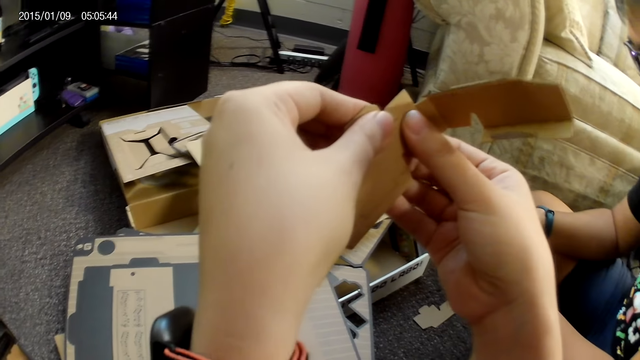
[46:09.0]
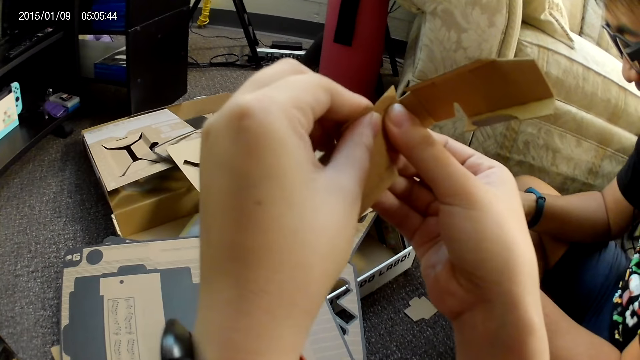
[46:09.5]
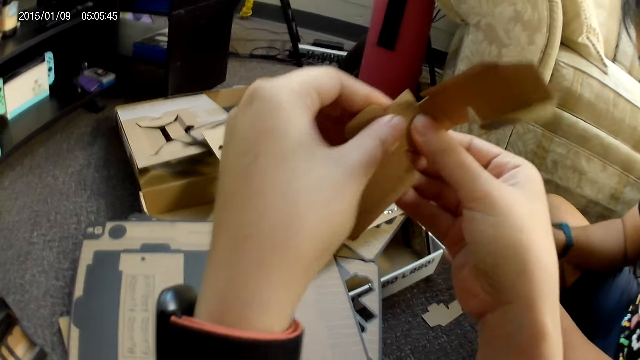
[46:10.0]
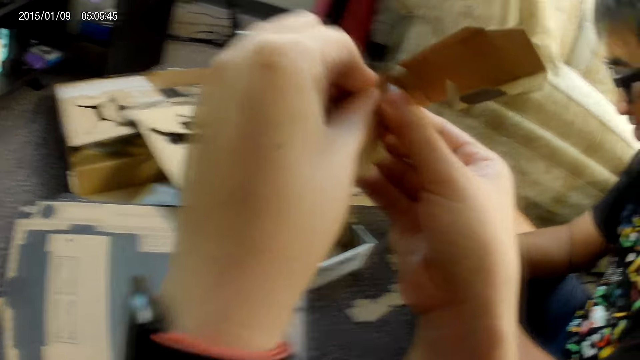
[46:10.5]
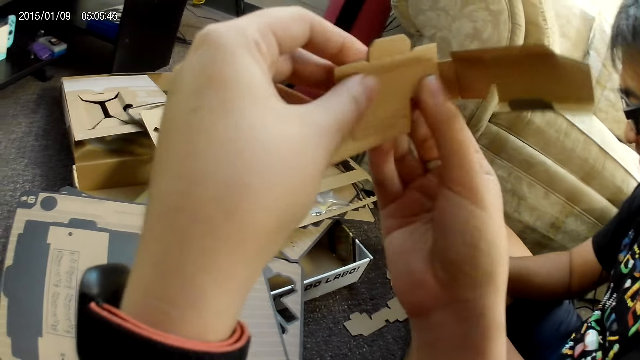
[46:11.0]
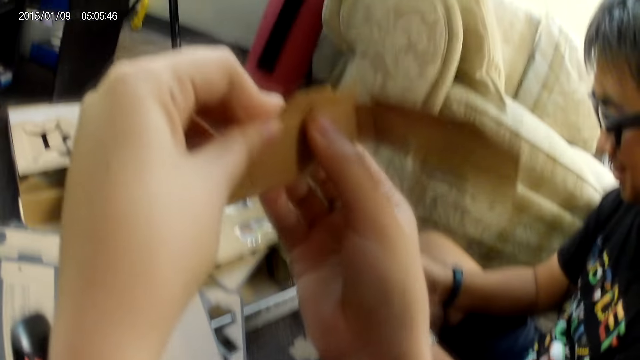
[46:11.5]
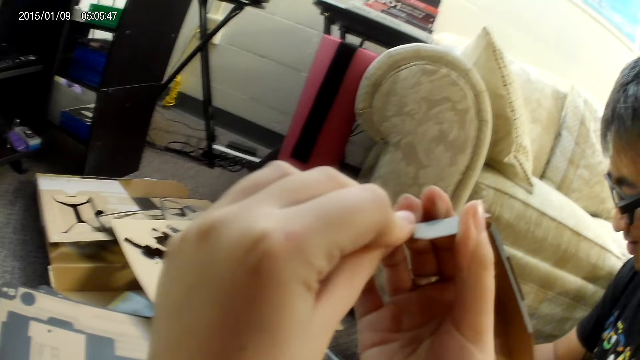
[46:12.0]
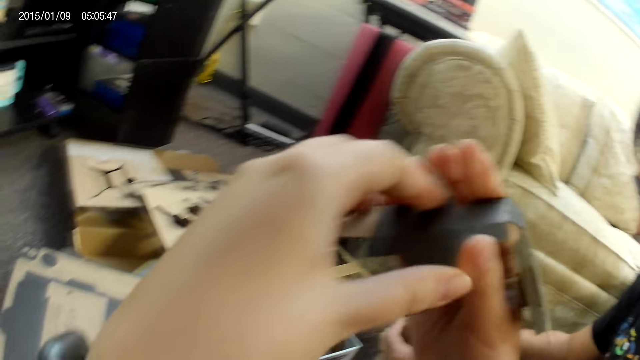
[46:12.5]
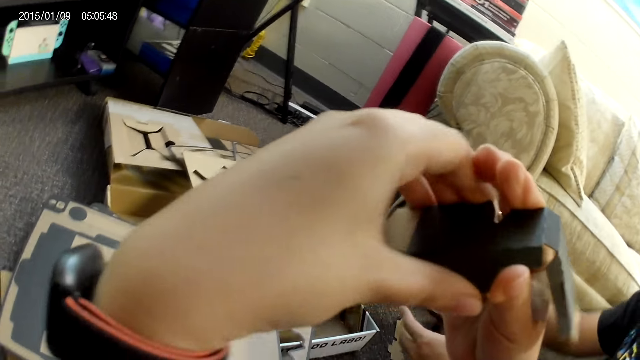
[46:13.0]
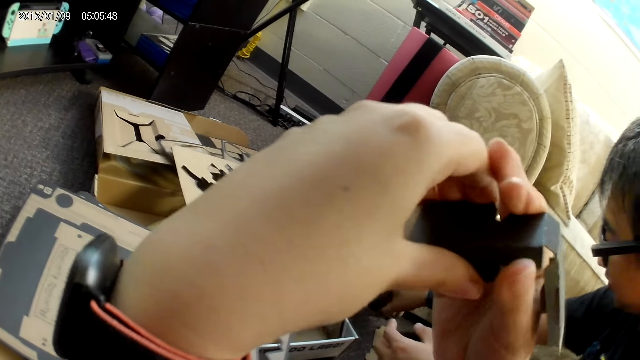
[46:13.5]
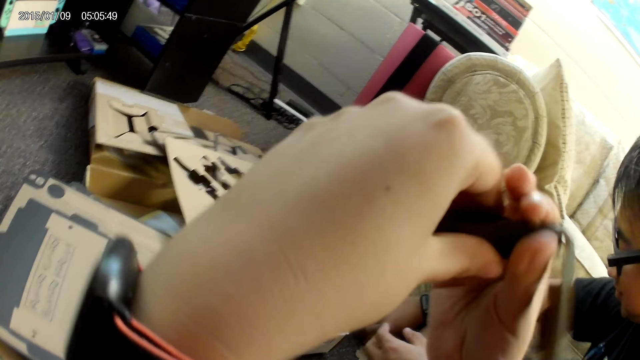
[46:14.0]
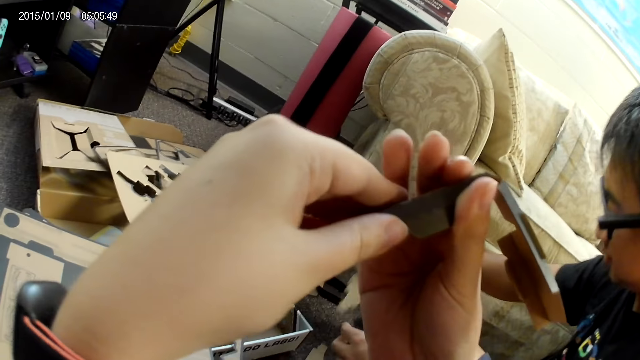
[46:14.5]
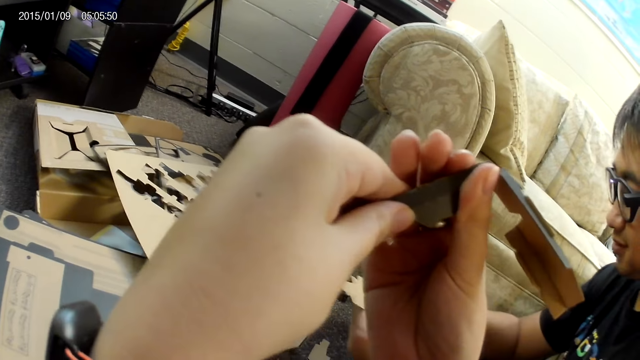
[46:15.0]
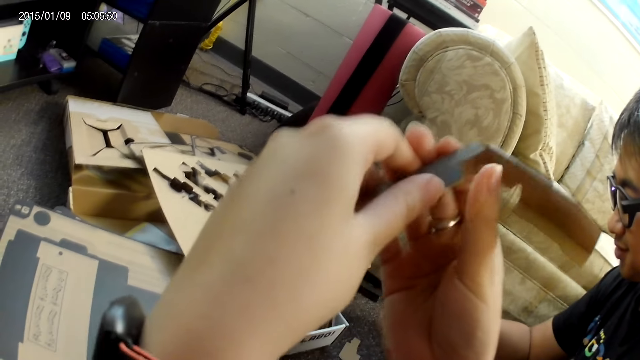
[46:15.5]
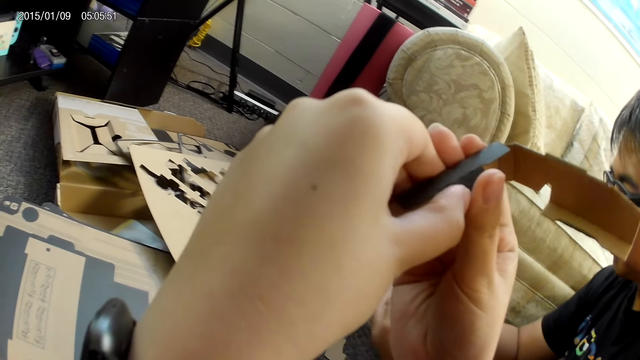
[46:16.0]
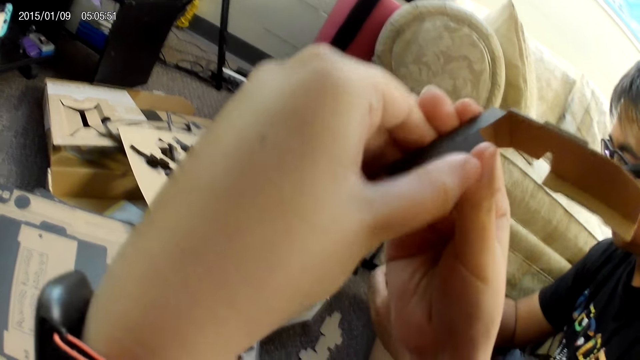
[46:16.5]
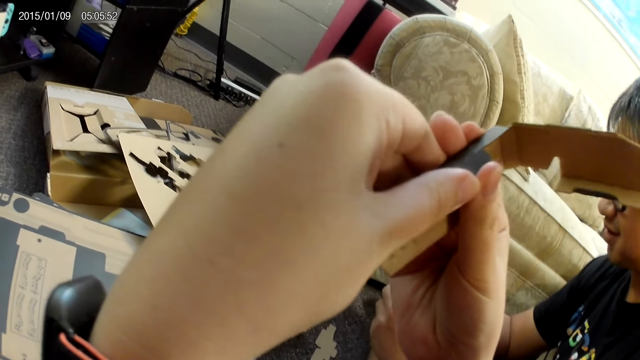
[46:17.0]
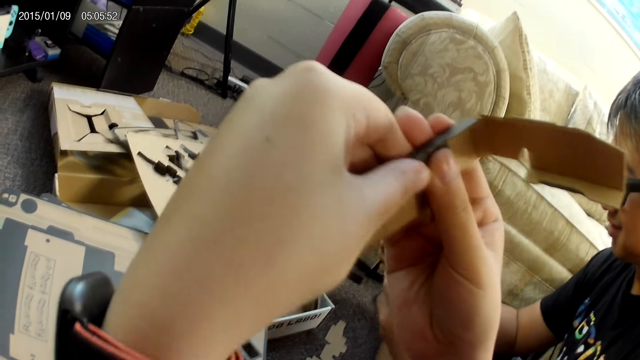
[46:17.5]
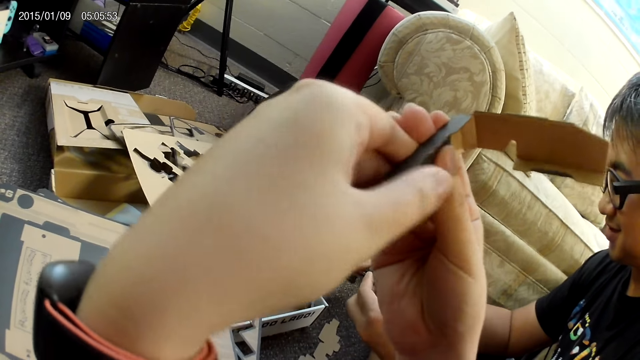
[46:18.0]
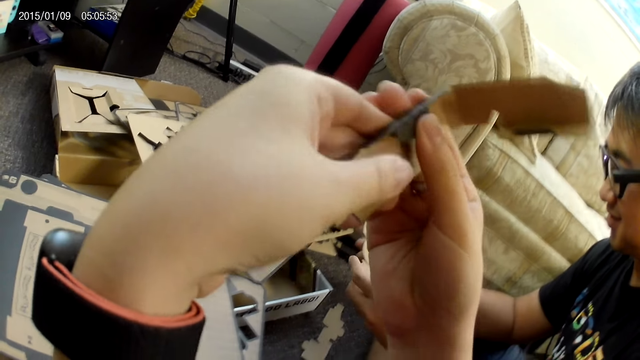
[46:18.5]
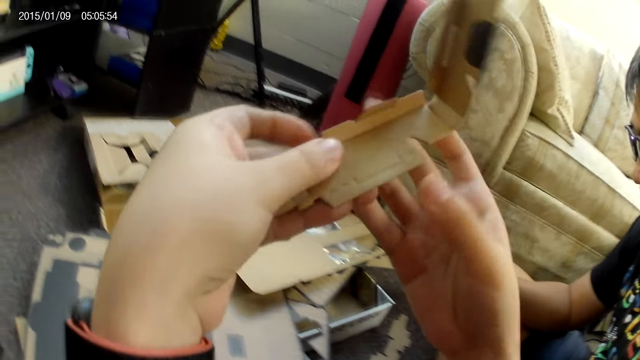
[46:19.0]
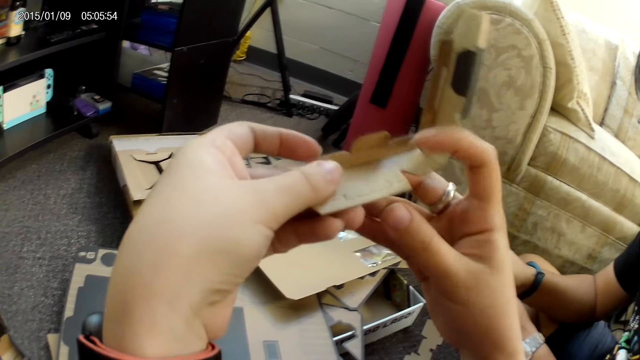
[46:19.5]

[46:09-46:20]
The camera wearer folds the carton. A man drops the cardboard on the floor with his right hand. He picks up the cardboard with his right hand.

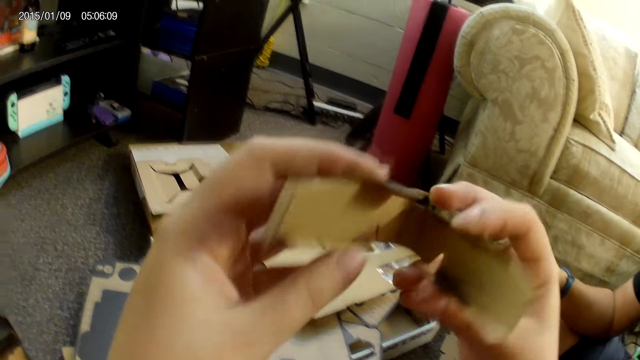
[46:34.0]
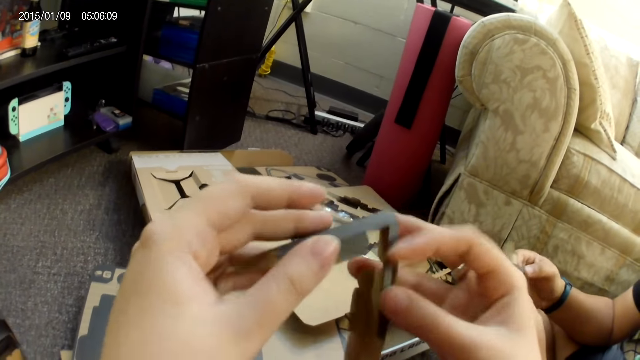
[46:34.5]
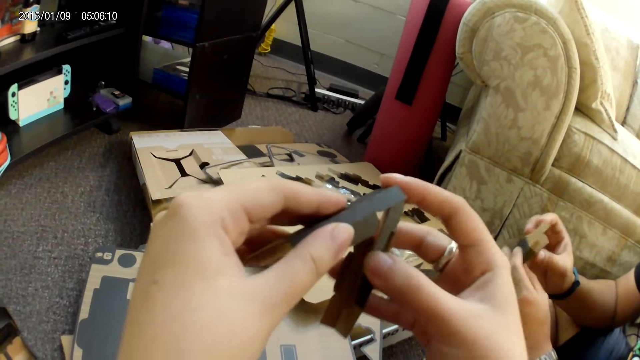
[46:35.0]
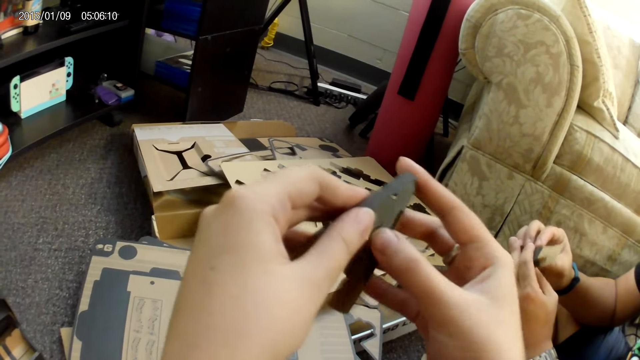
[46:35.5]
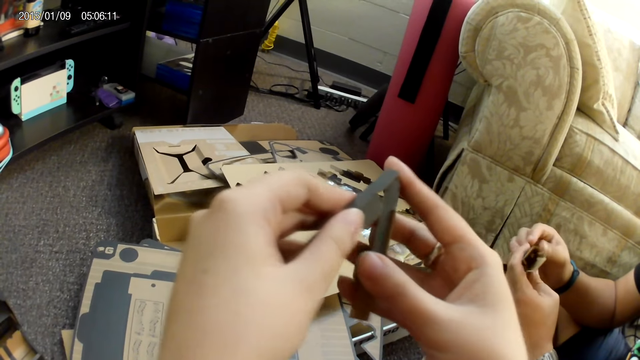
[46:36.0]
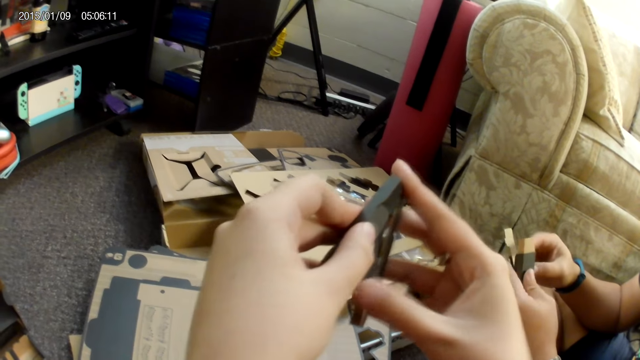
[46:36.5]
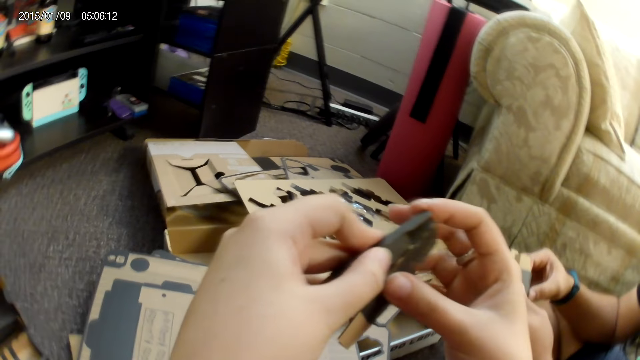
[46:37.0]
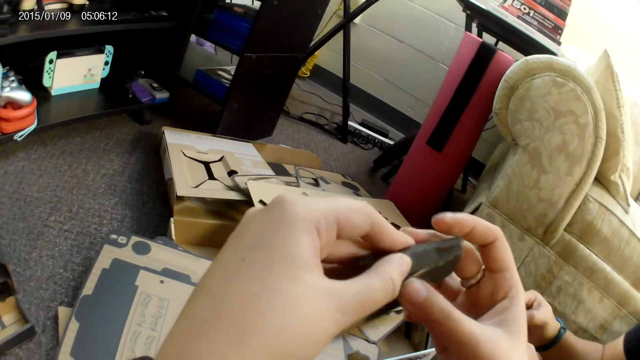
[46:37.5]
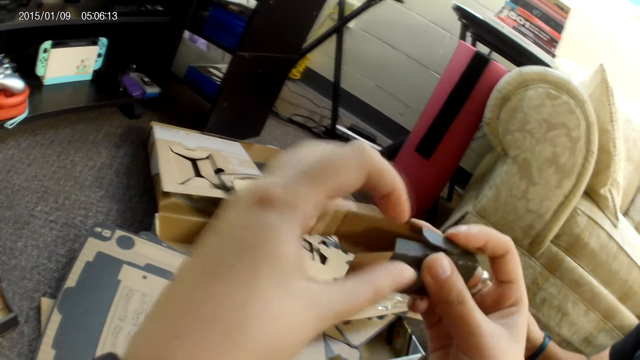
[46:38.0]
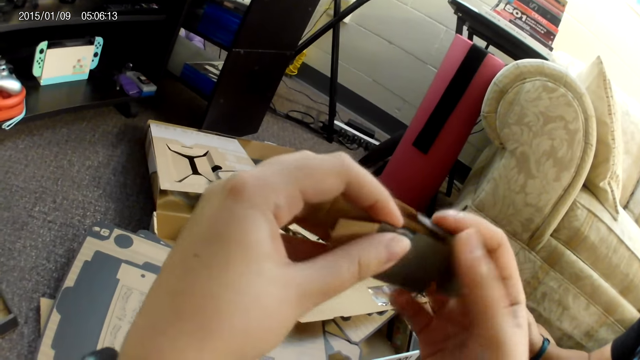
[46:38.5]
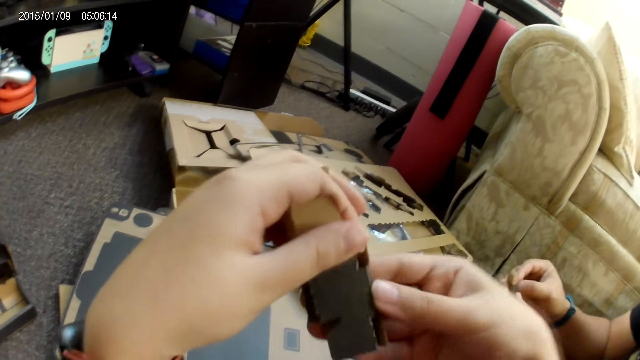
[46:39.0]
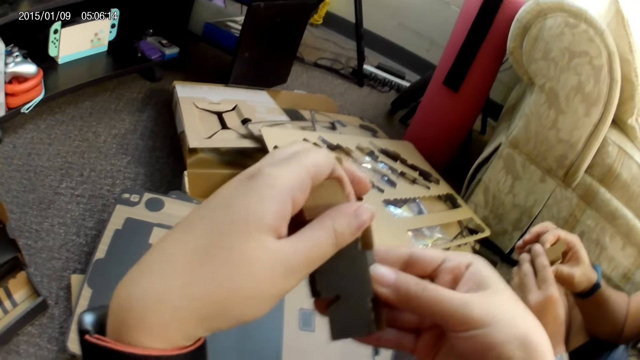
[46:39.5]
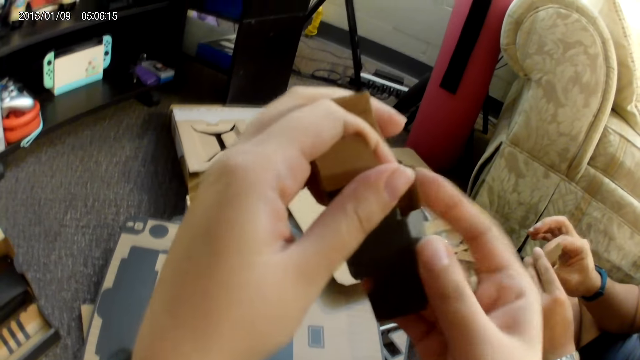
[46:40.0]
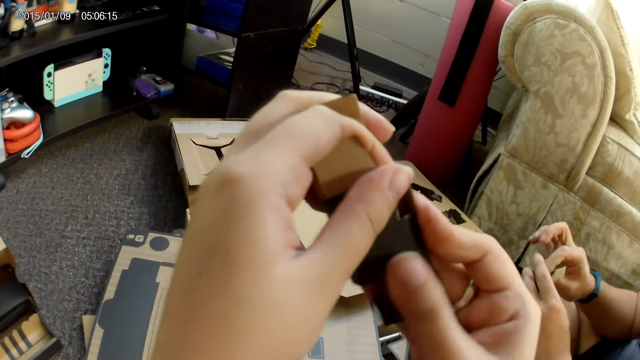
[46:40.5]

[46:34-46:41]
A man adjusts the cardboard with both hands.

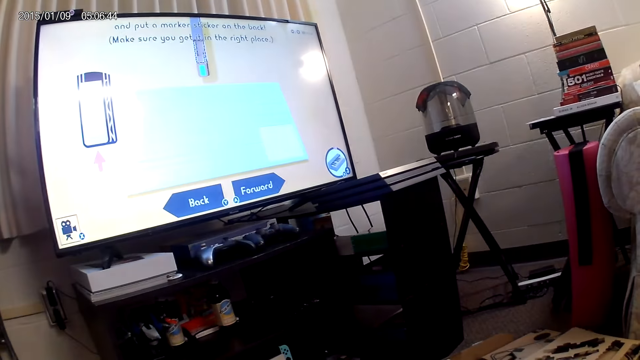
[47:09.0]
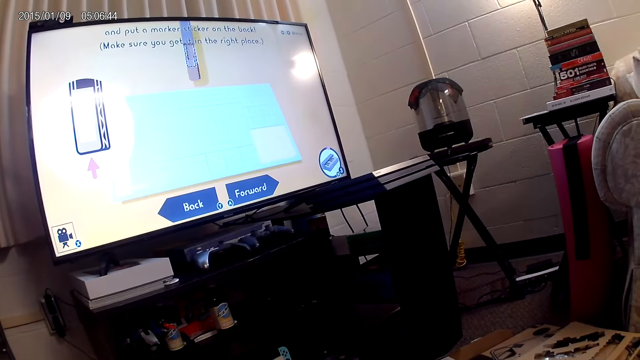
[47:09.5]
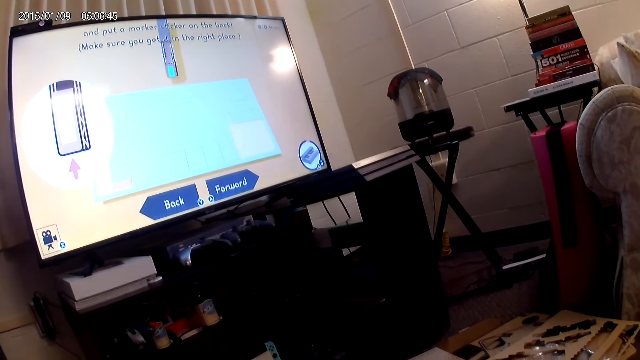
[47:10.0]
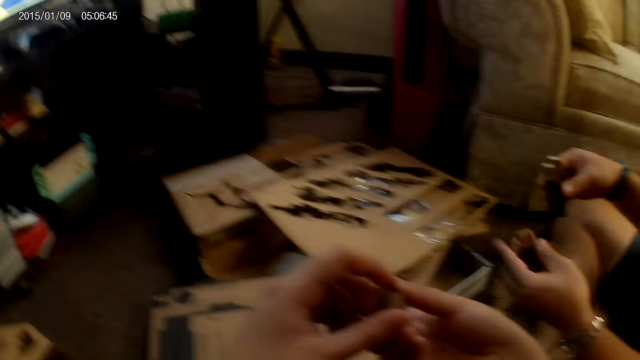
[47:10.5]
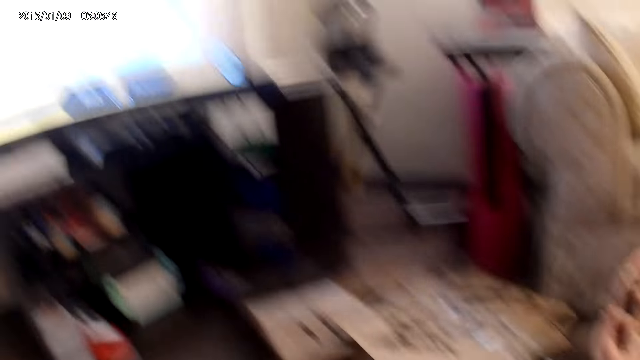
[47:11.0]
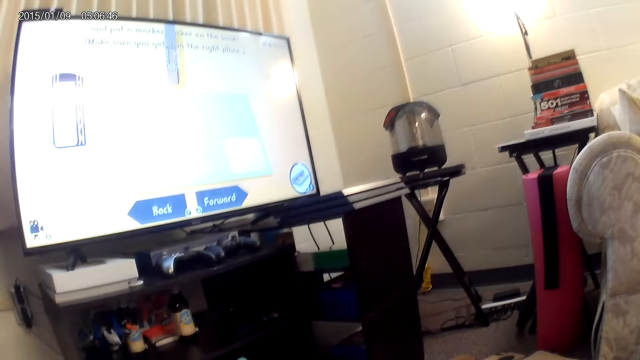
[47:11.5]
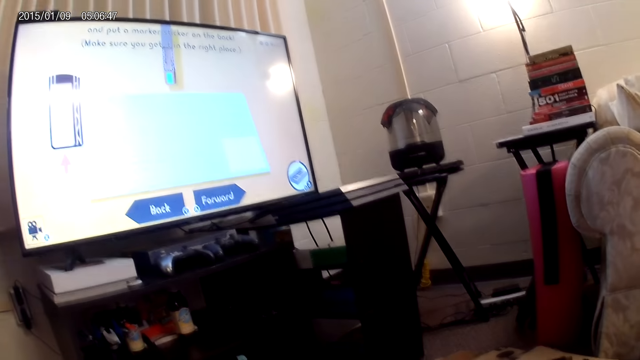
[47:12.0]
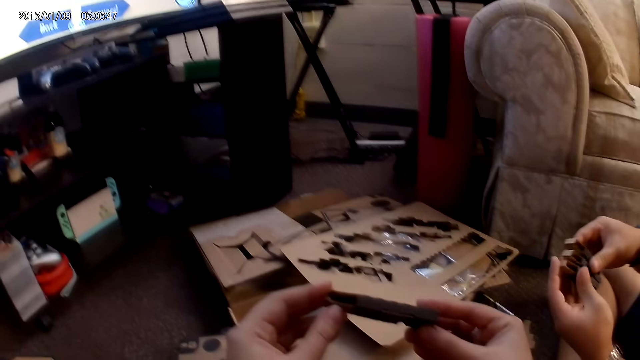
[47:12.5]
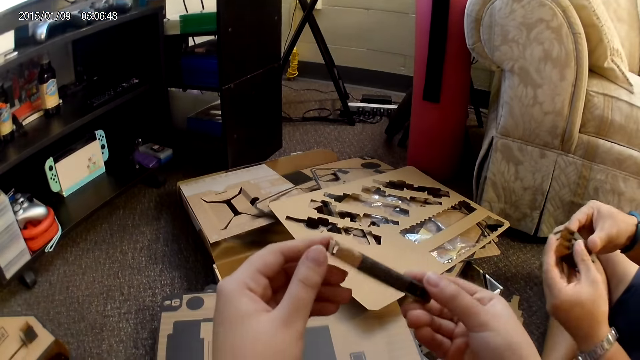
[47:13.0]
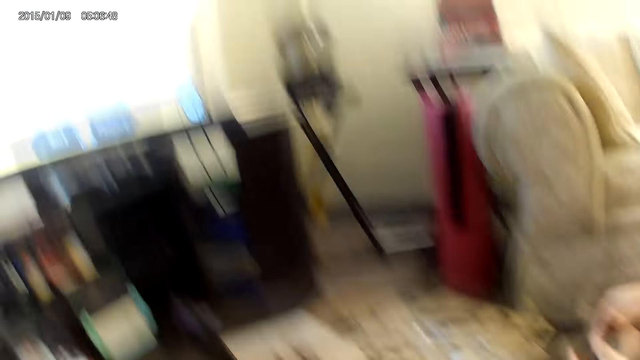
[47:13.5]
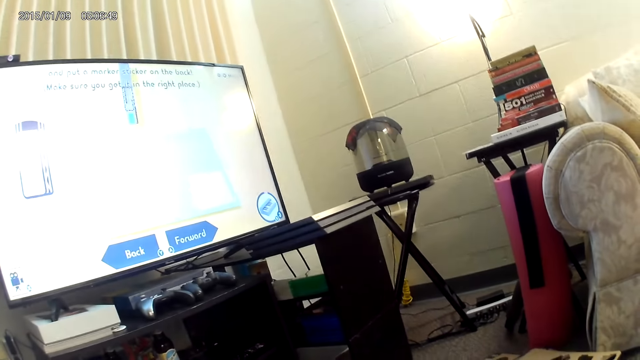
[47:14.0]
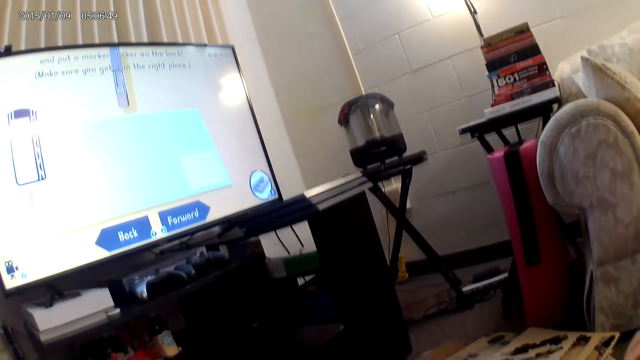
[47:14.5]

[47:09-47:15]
A man holds the cardboards in each hand. He arranges the cardboards together with both hands.
